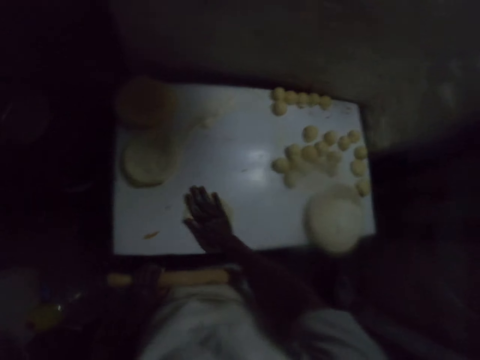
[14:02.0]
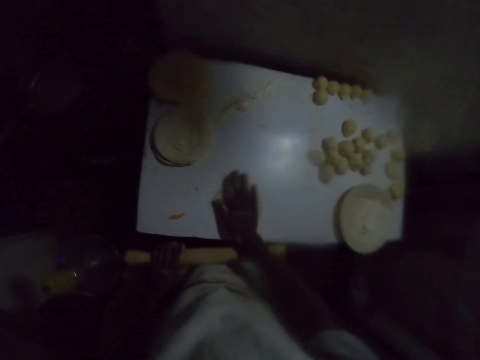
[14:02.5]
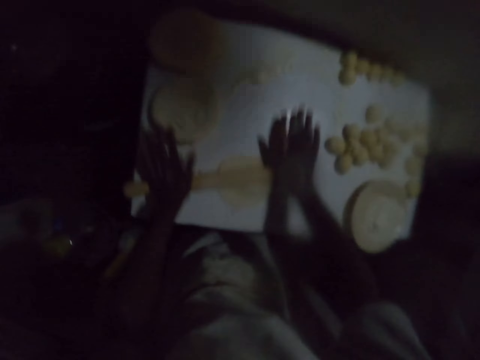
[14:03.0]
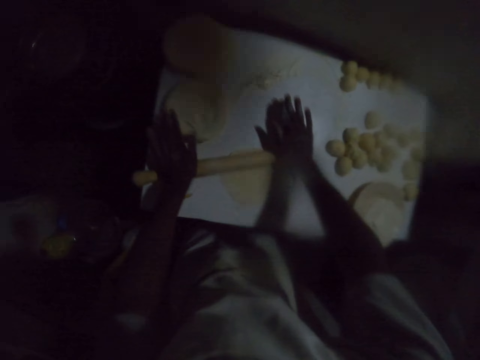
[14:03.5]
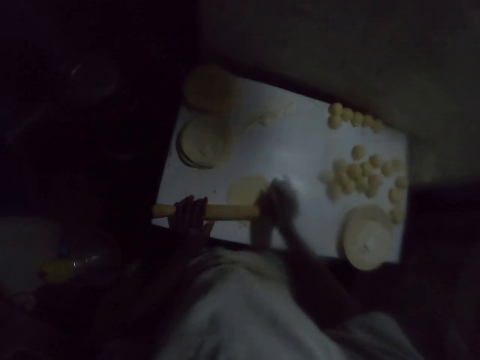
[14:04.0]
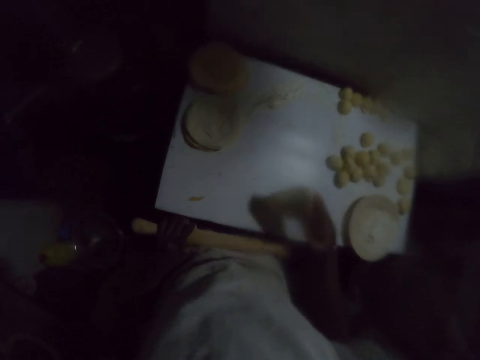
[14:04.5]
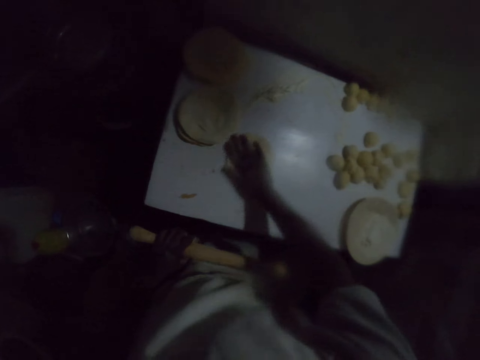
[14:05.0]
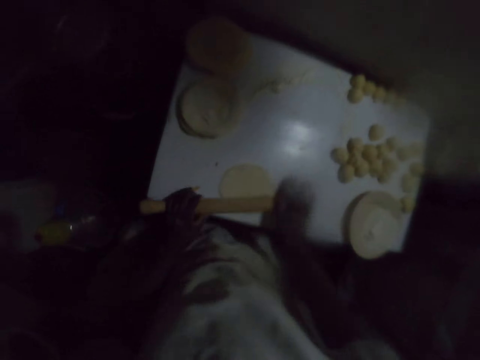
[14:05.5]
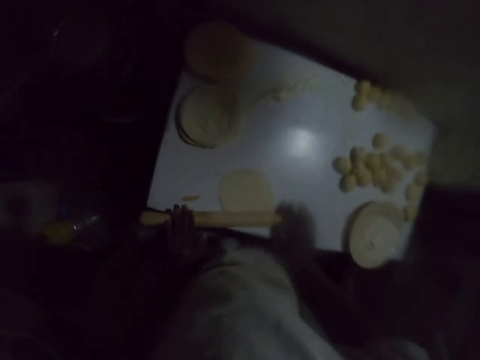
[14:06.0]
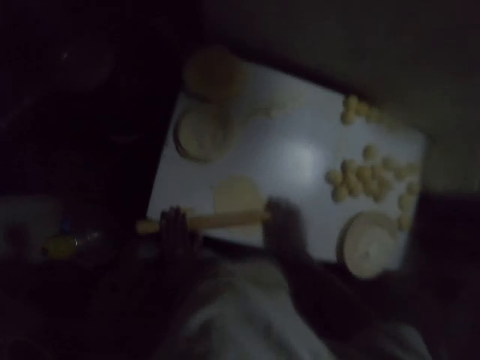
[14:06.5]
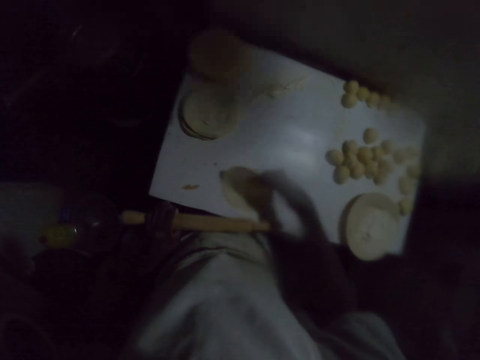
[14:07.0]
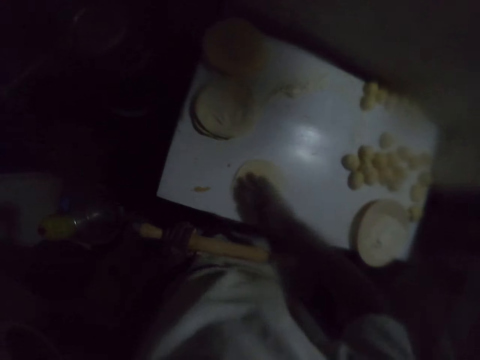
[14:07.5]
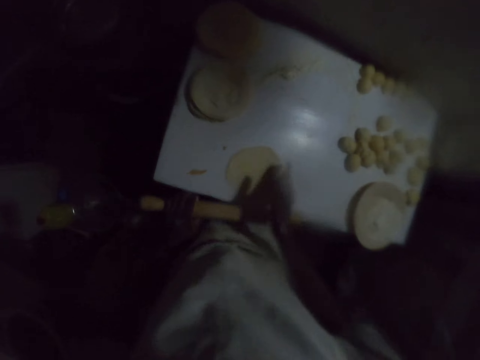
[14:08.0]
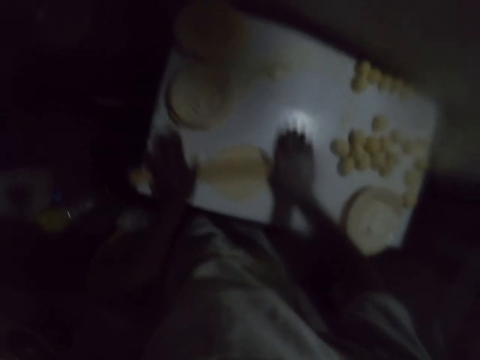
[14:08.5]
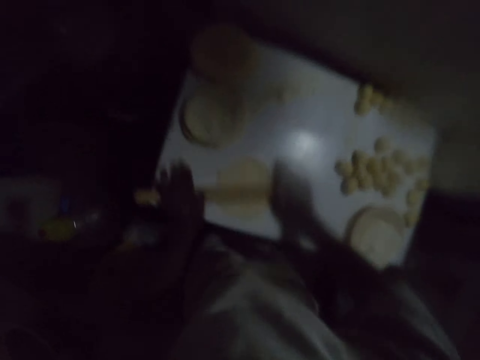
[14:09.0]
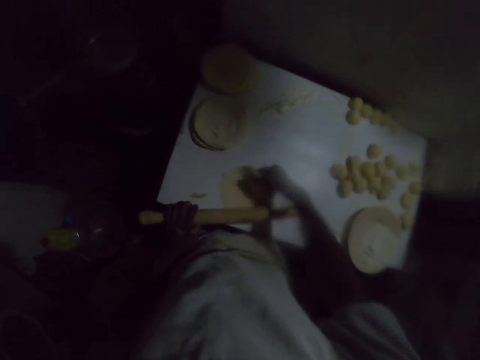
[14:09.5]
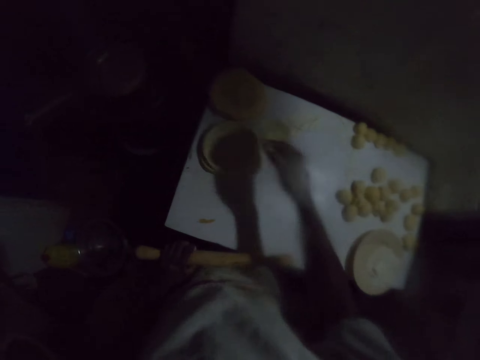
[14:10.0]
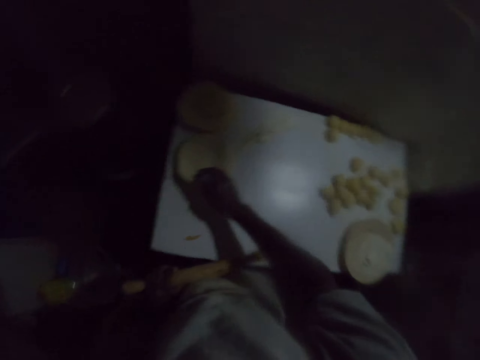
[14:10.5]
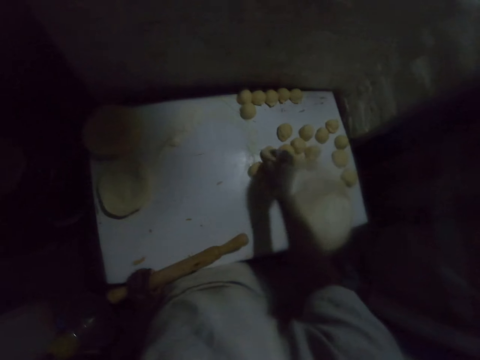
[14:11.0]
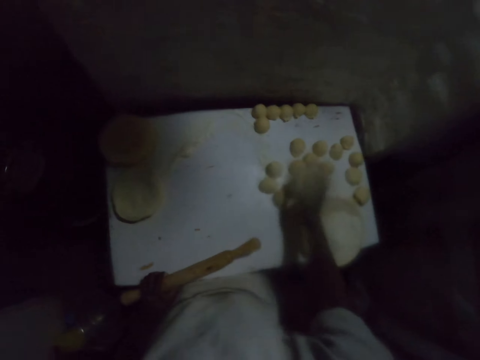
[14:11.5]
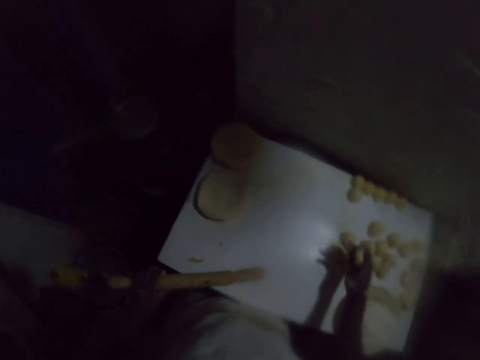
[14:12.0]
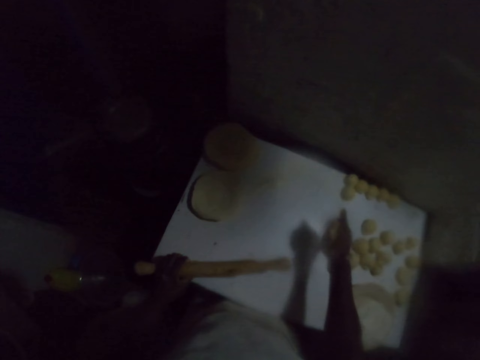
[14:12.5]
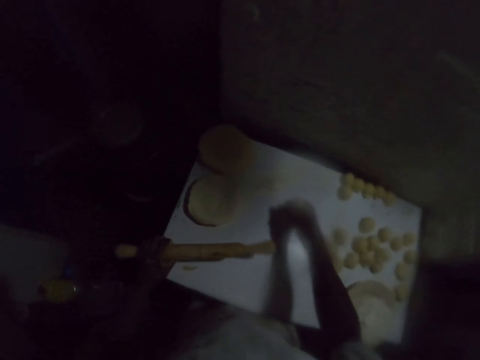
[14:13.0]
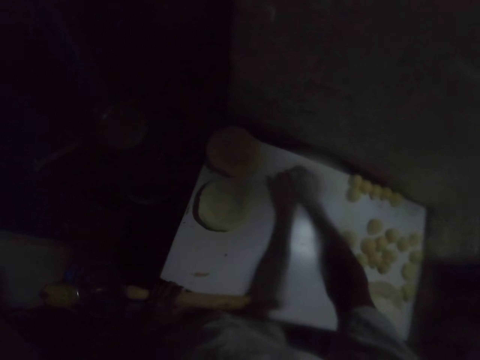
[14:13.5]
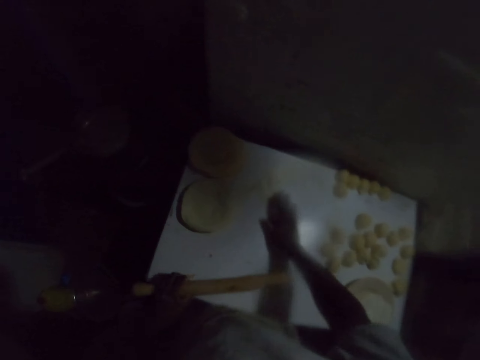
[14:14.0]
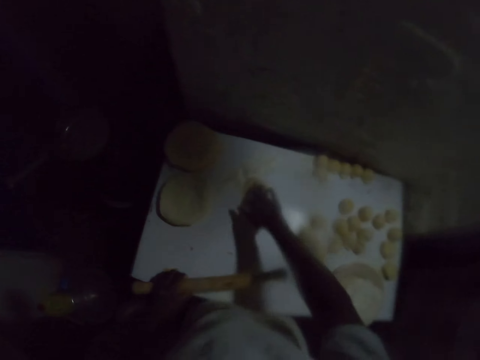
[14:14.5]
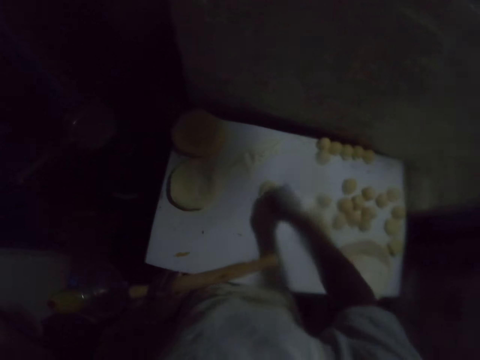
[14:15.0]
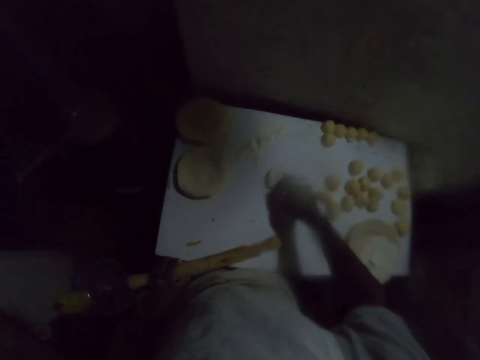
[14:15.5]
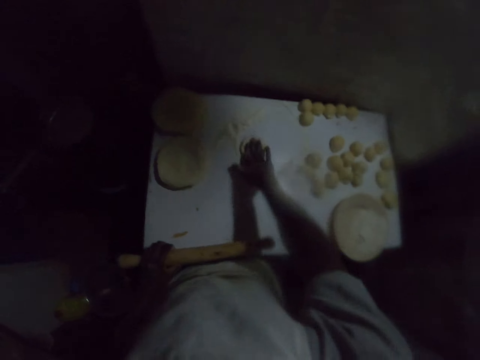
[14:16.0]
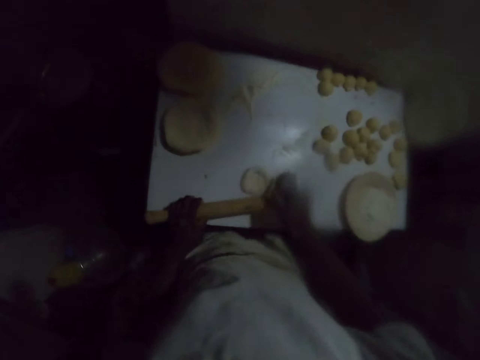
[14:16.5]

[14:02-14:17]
The camera wearer turns the dough. He spreads the dough on the table and moves the dough on the flour on the table. He rolls the dough with a rolling stick. He turns the dough. He spreads the dough on the table and moves the dough on the flour on the table. He rolls the dough with the rolling stick. He turns the dough. He moves the dough on the flour on the table and spreads the dough on the table. He rolls the dough with the rolling stick. He carries the rolled dough. He drops the rolled dough on top of another rolled dough on the table. He picks a dough roll on the table. He rolls the roll in his hand. He presses the dough in his hand. He spreads the dough roll on the table and moves the dough on the flour on the table.

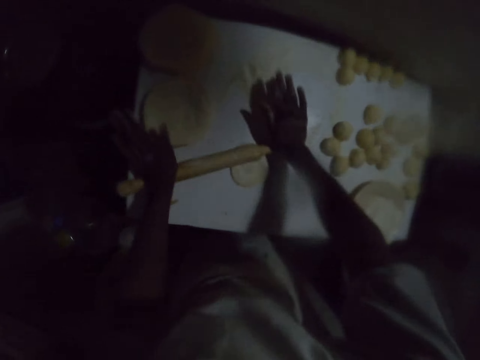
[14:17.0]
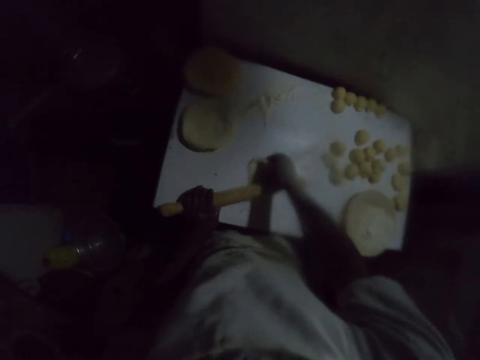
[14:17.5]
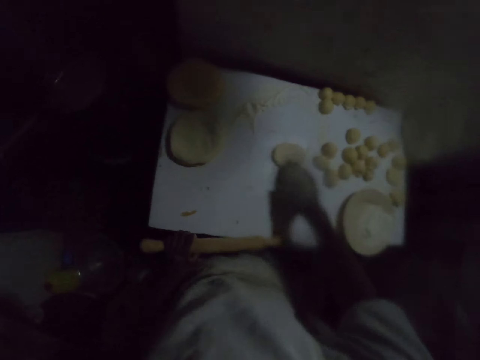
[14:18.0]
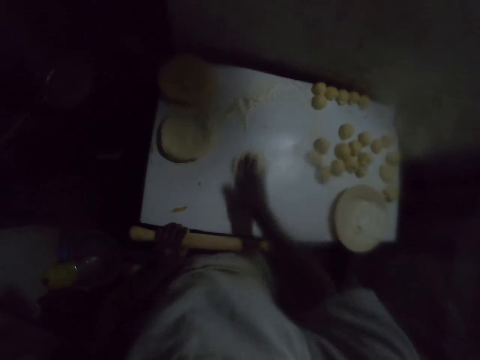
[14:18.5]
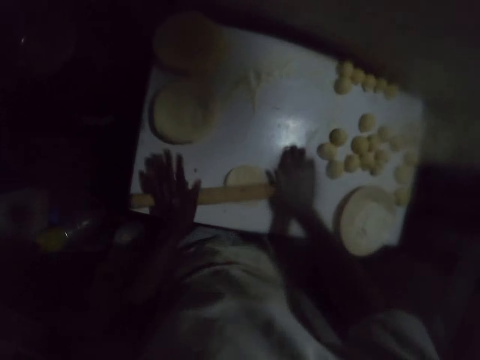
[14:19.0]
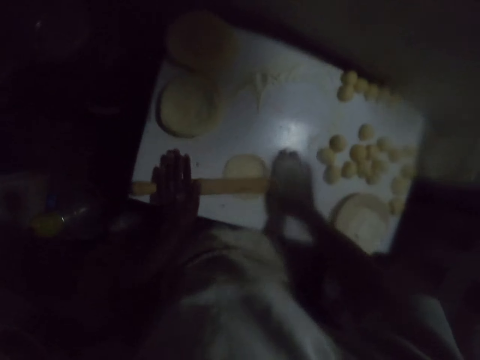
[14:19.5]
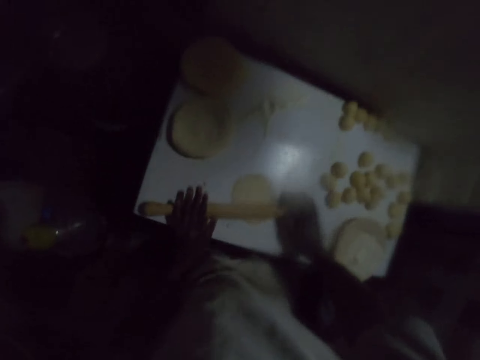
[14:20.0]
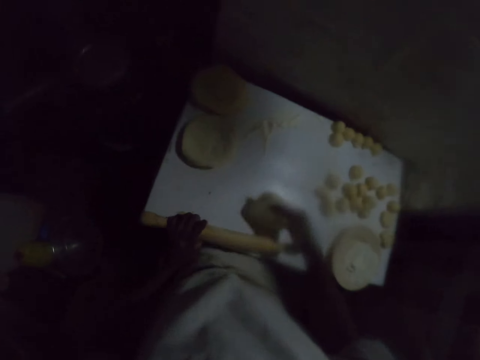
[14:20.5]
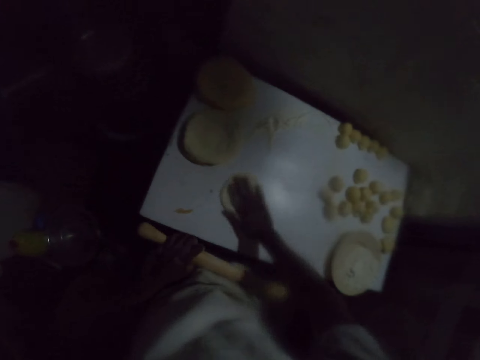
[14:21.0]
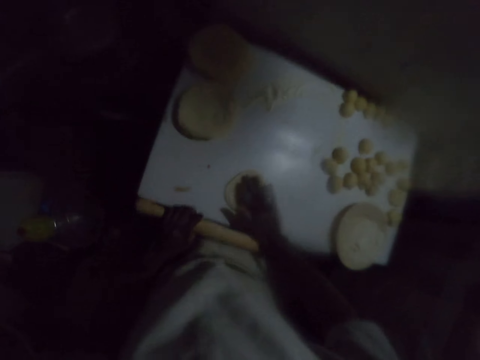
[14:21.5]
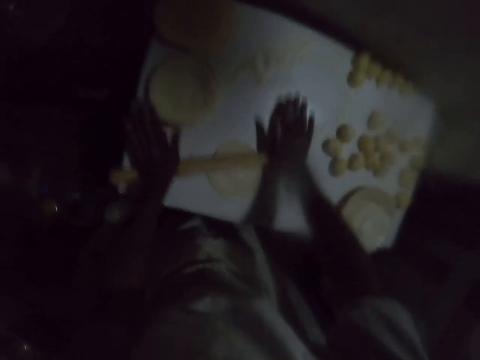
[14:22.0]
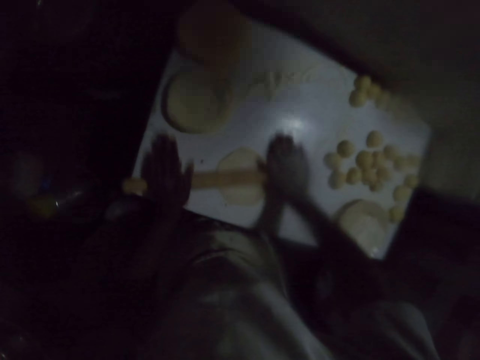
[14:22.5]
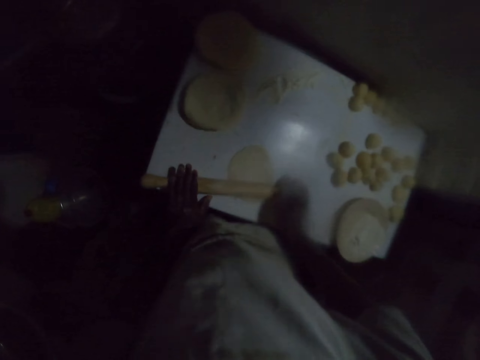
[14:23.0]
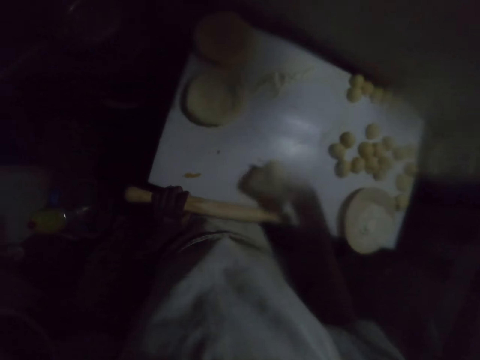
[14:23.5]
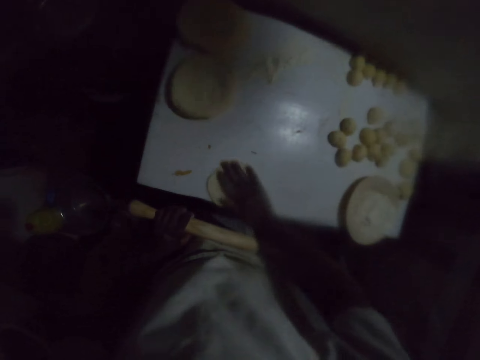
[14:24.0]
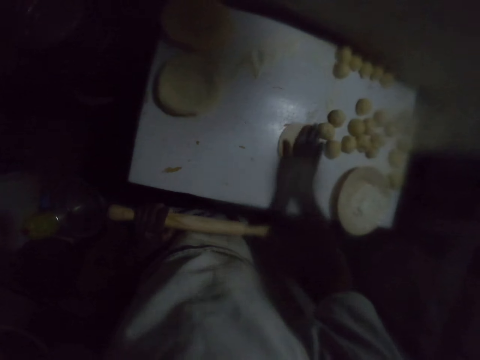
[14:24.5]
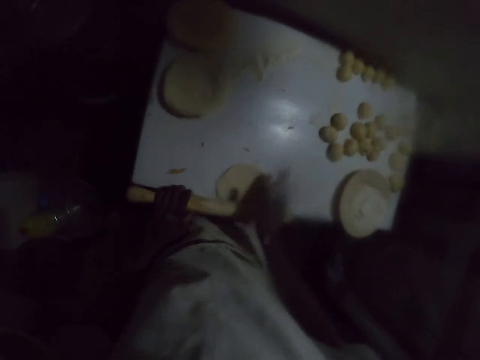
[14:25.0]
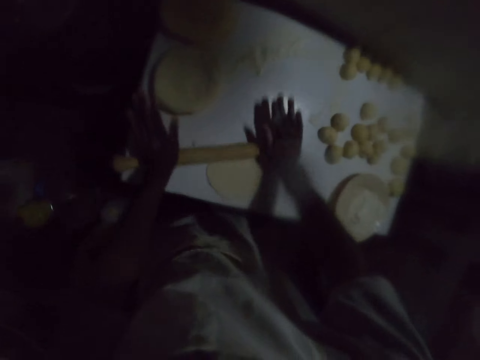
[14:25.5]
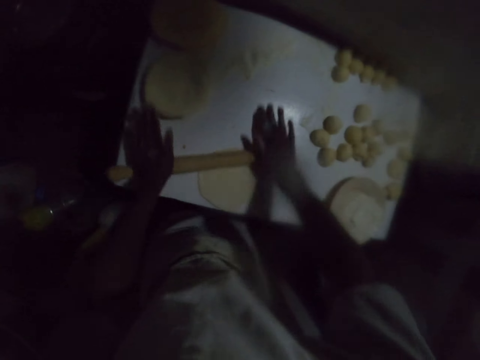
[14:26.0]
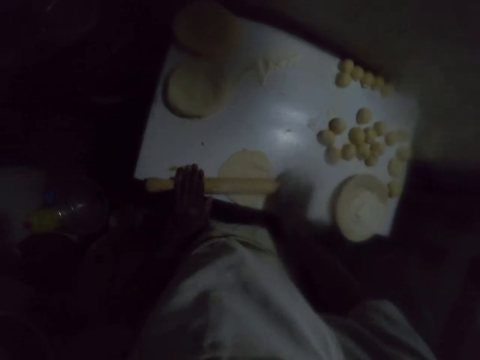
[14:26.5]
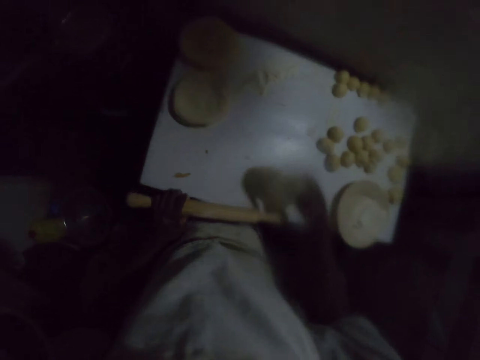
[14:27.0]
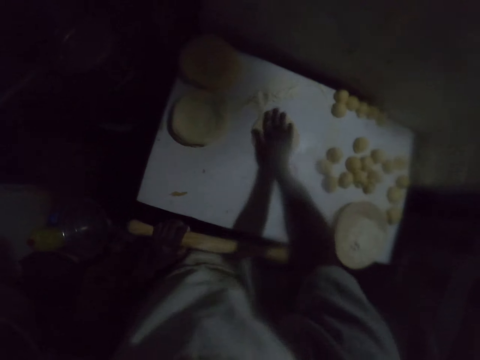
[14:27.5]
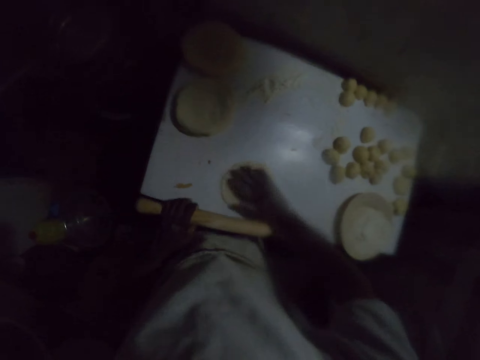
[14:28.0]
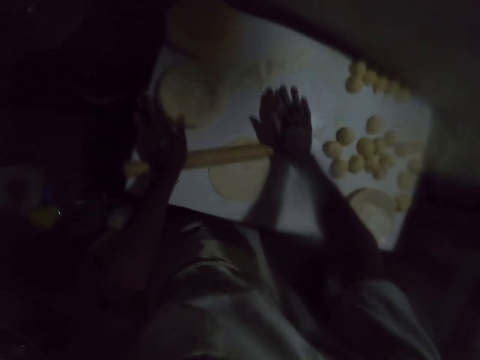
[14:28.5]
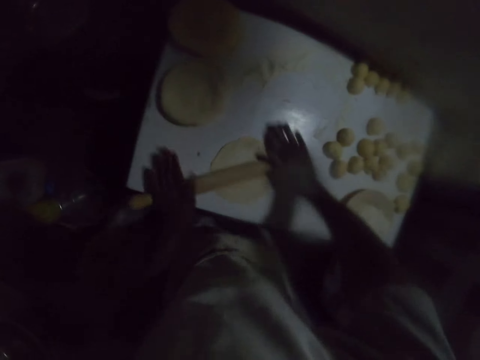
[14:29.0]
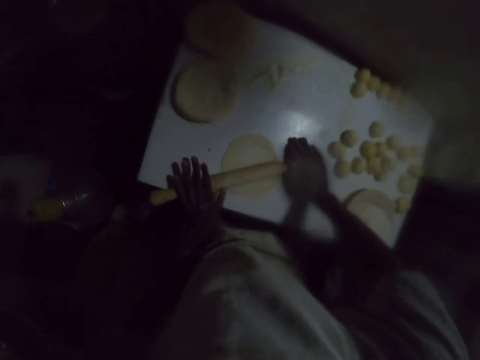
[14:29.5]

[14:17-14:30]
The camera wearer rolls the dough with a rolling stick on the table. They turn the dough on the table. They spread the dough on the table and move the dough on the flour on the table. They roll the dough with the rolling stick. They turn the dough on the table. They spread the dough on the table and move the dough on the flour on the table. They roll the dough with the rolling stick. They turn the dough on the table. They spread the dough on the table and move the dough on the flour on the table. They roll the dough with the rolling stick. They turn the dough on the table. They move the dough on the flour on the table and spread the dough on the table. They roll the dough with the rolling stick.
